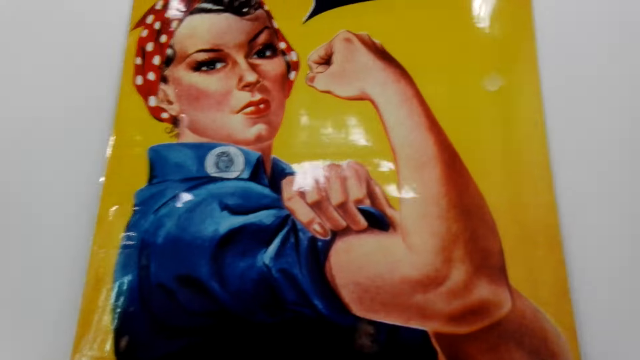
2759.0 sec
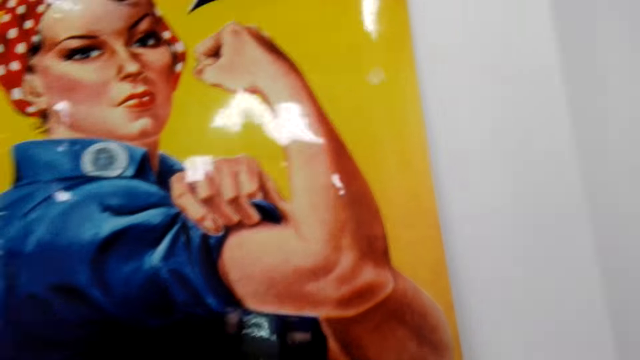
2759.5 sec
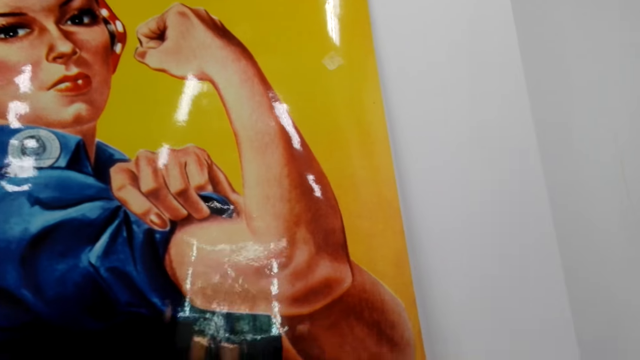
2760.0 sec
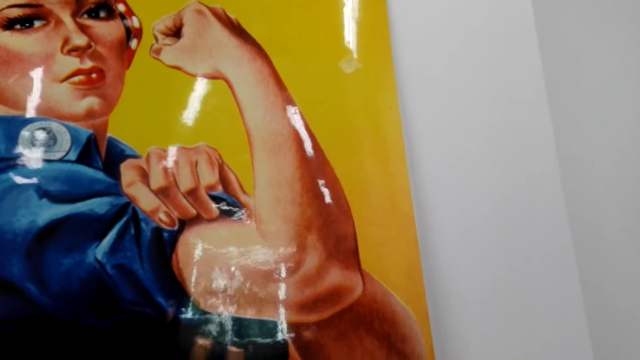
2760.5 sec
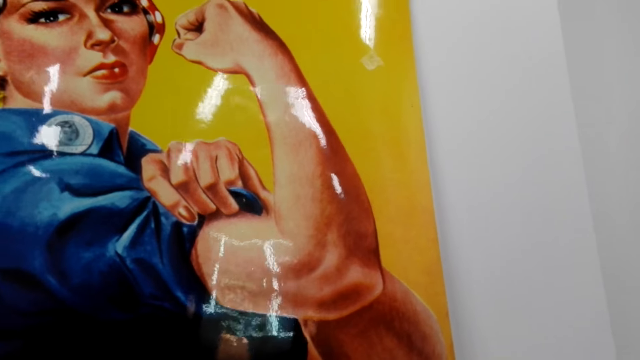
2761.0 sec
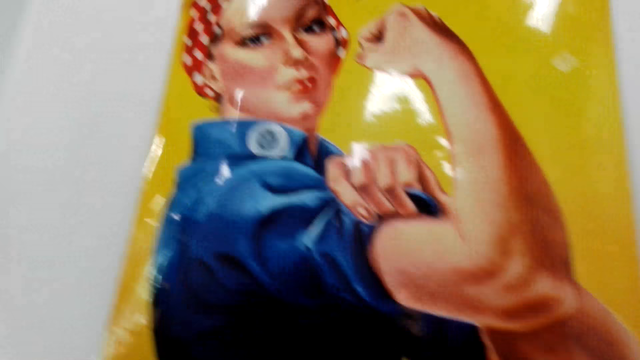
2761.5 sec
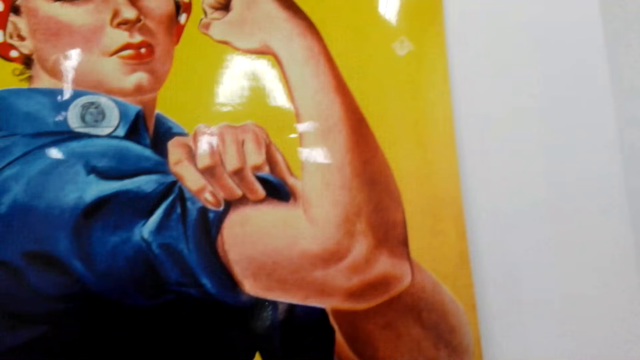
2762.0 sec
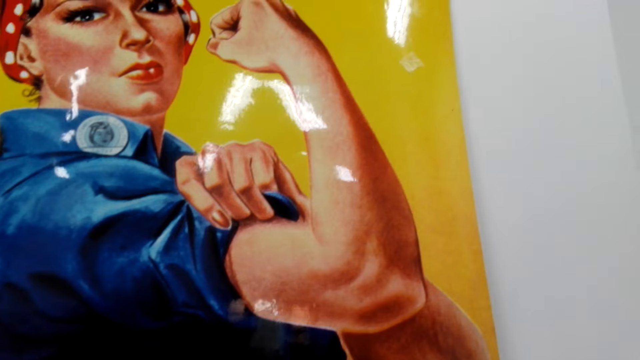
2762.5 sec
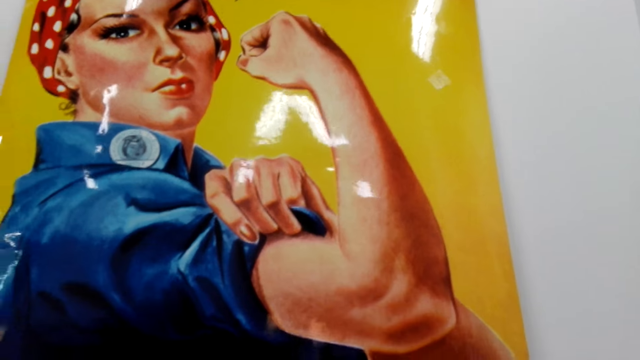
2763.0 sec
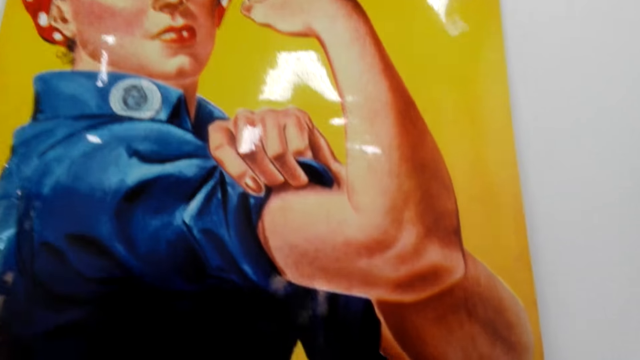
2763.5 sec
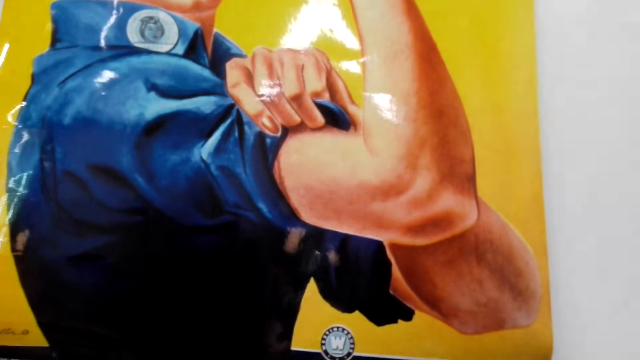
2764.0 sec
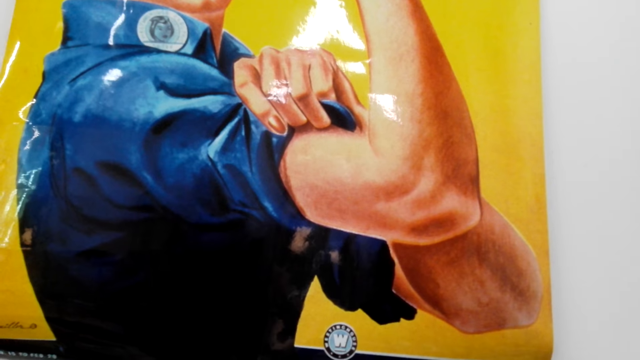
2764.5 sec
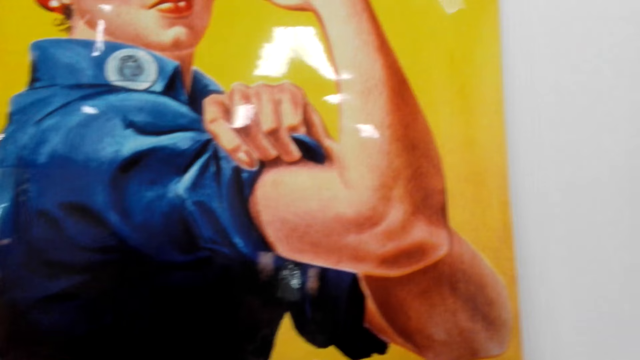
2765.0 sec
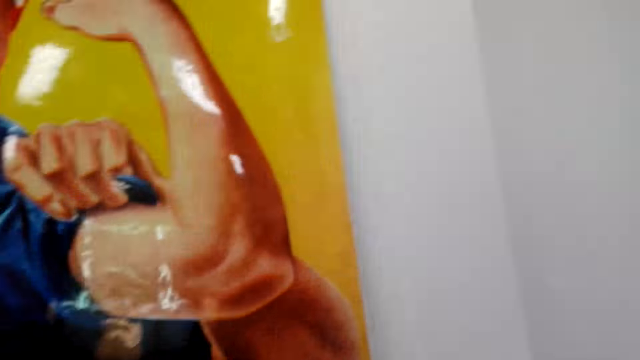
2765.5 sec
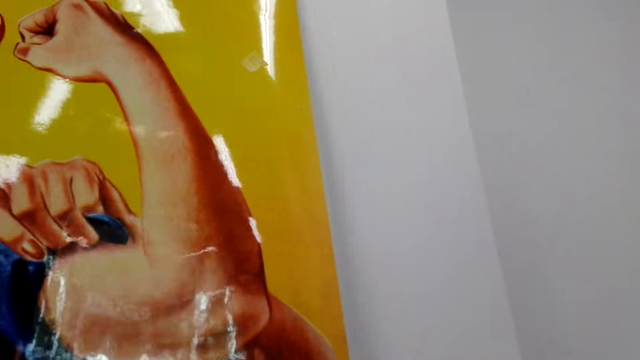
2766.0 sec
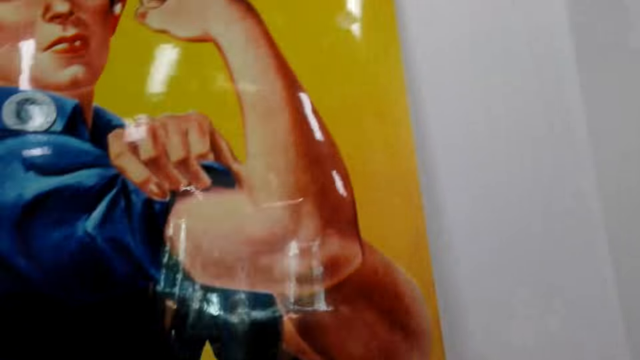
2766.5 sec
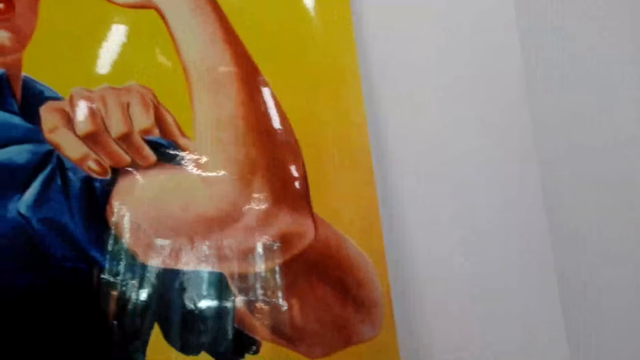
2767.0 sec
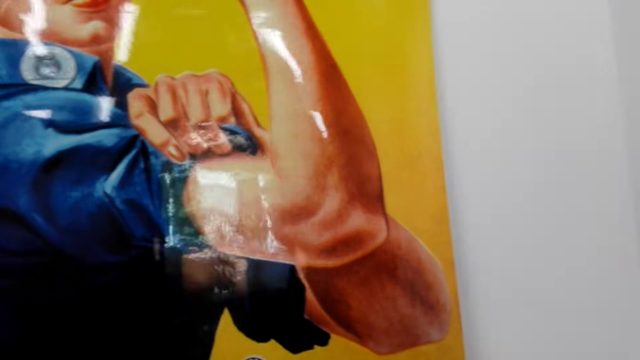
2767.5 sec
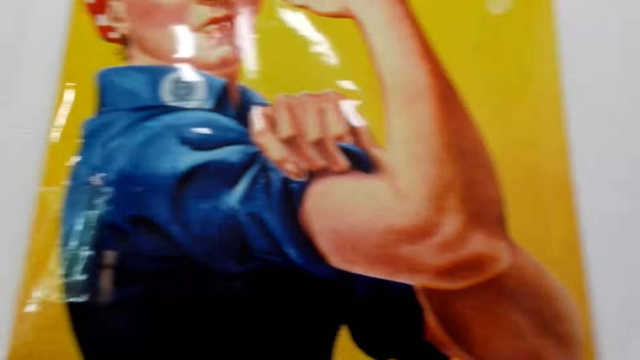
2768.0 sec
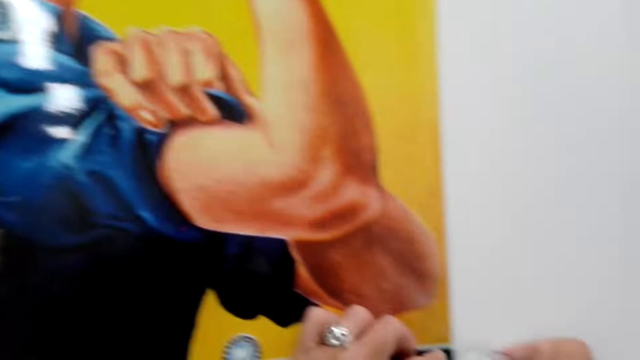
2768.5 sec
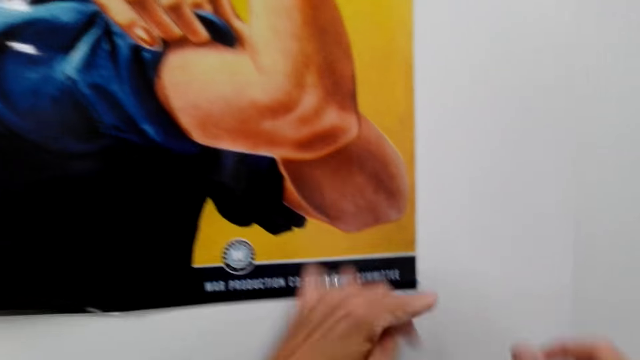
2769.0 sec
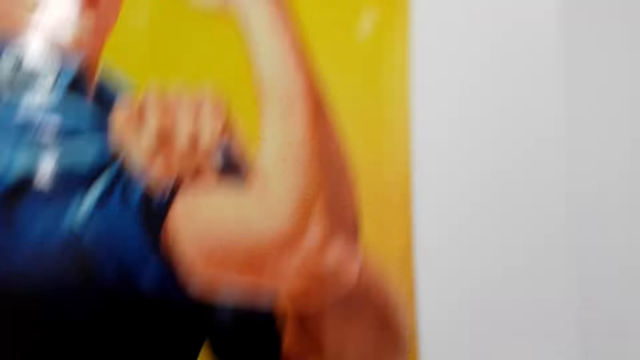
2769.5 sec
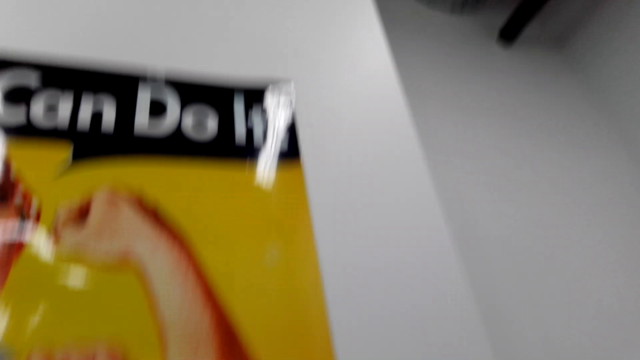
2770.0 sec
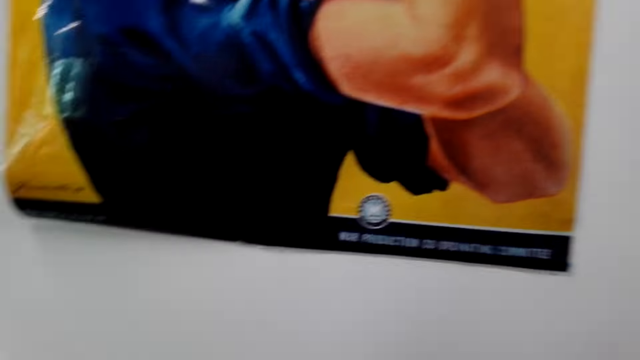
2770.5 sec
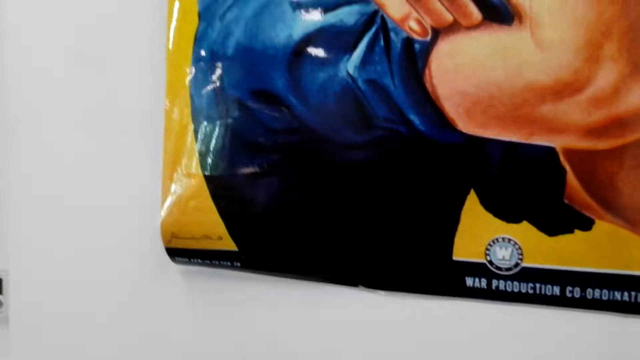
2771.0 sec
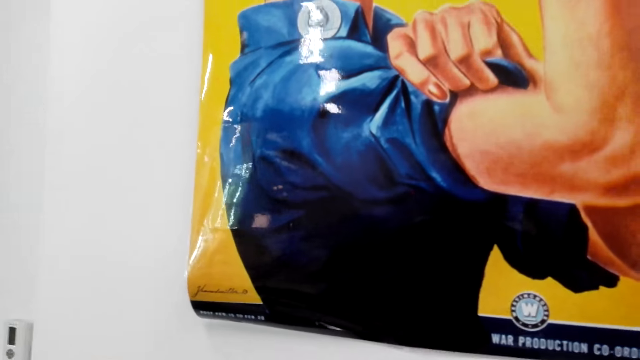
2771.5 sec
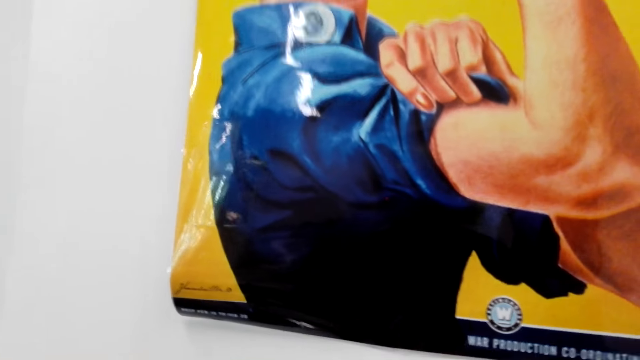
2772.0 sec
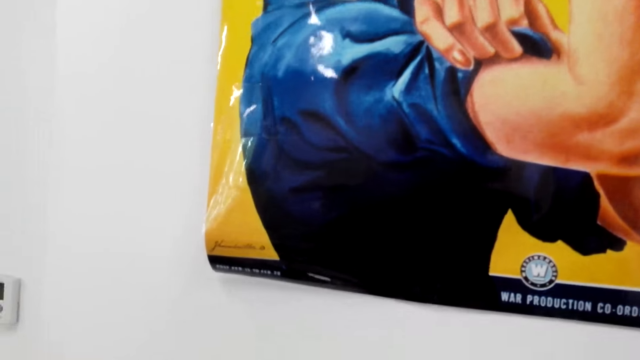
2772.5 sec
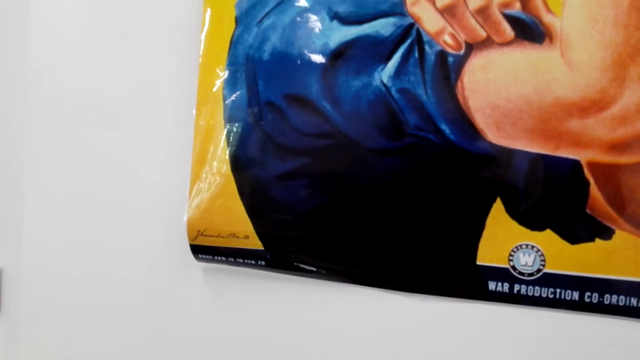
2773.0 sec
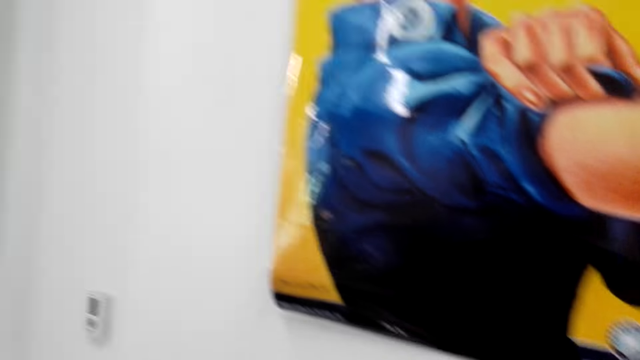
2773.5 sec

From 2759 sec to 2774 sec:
The camera wearer converses with a person. They stare at the chart on the wall. They converse. They pin the chart on the wall. They converse.

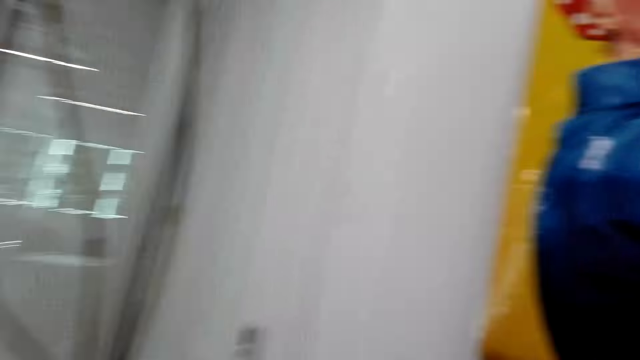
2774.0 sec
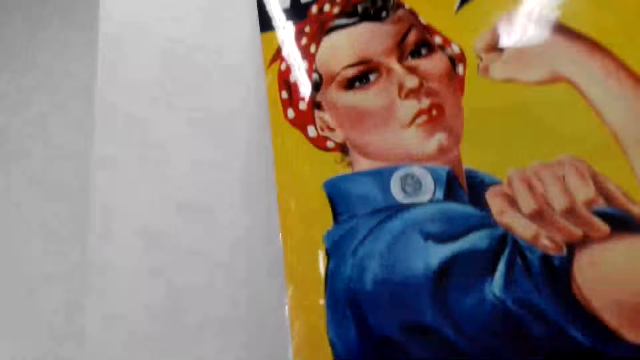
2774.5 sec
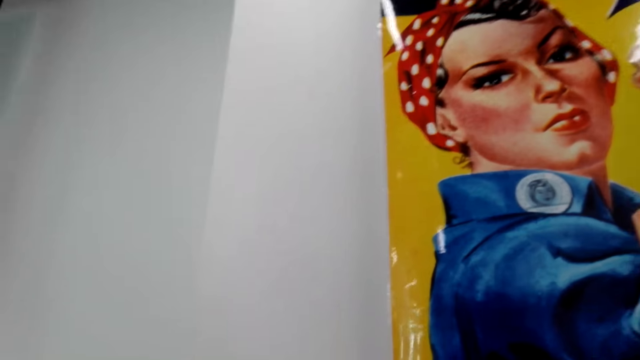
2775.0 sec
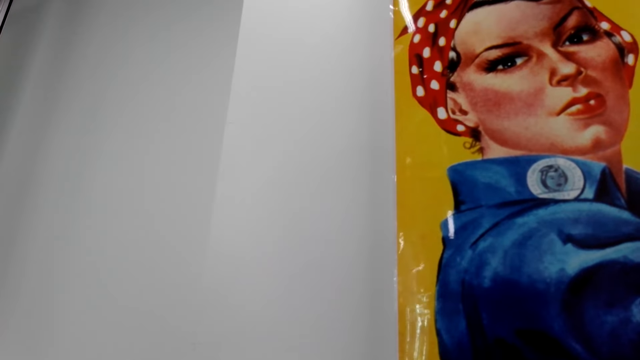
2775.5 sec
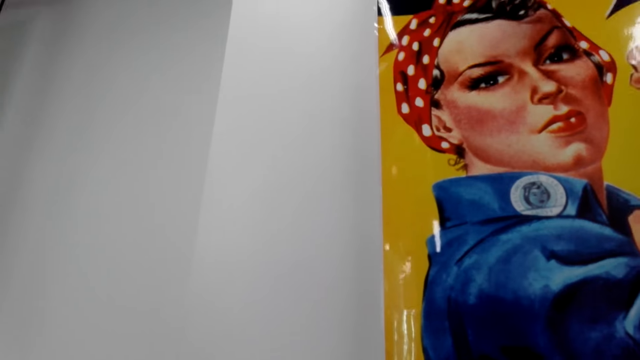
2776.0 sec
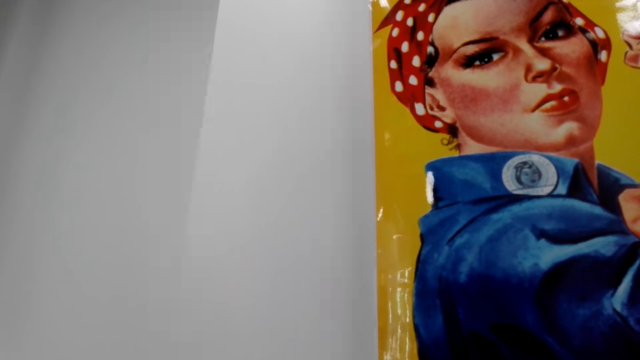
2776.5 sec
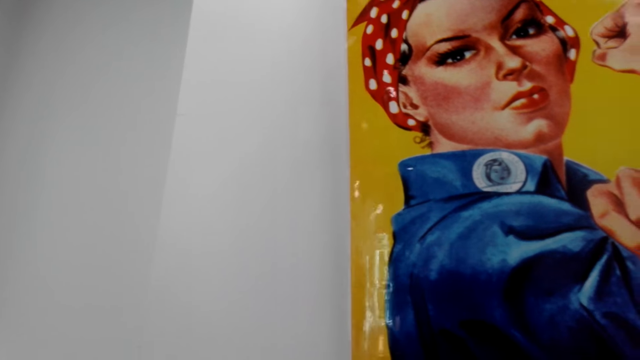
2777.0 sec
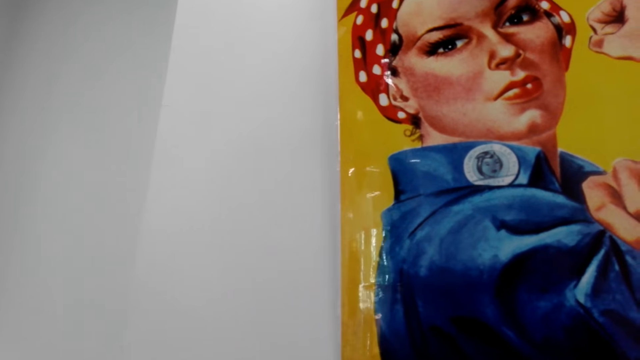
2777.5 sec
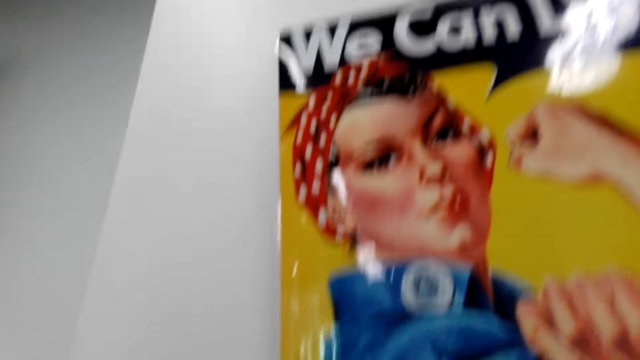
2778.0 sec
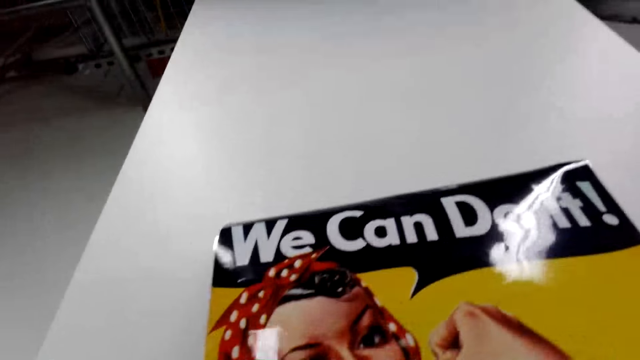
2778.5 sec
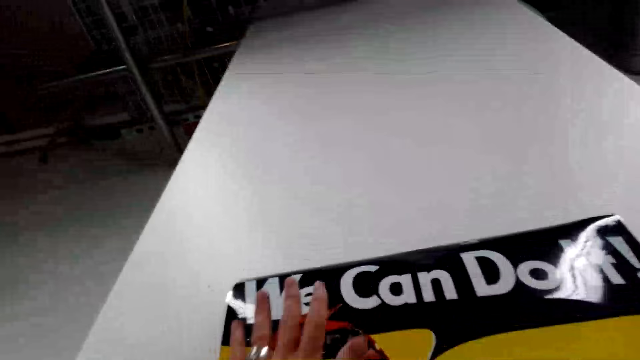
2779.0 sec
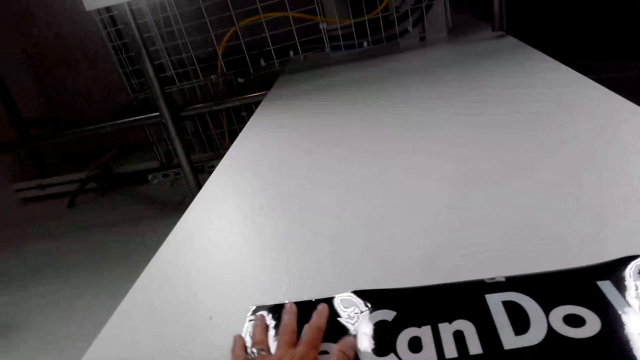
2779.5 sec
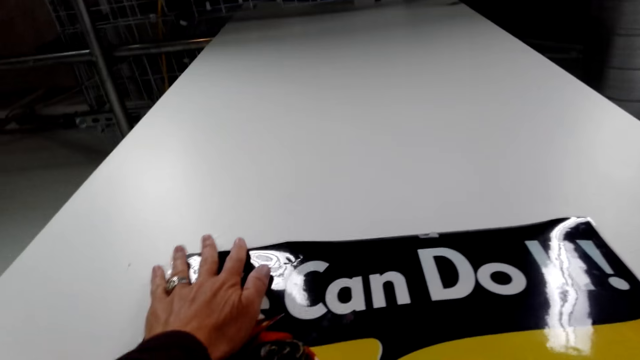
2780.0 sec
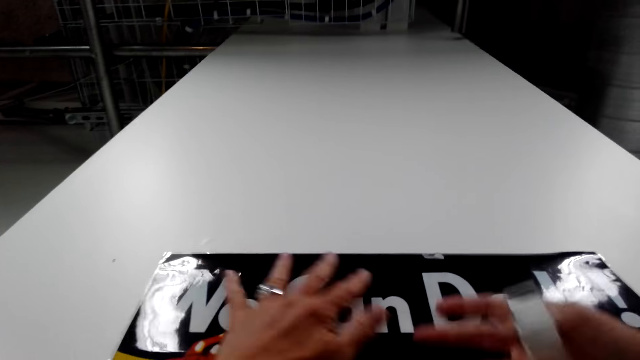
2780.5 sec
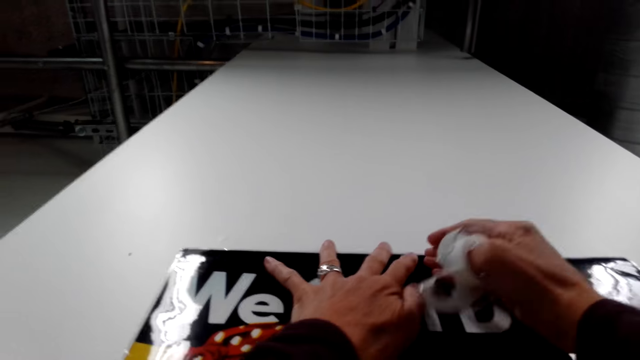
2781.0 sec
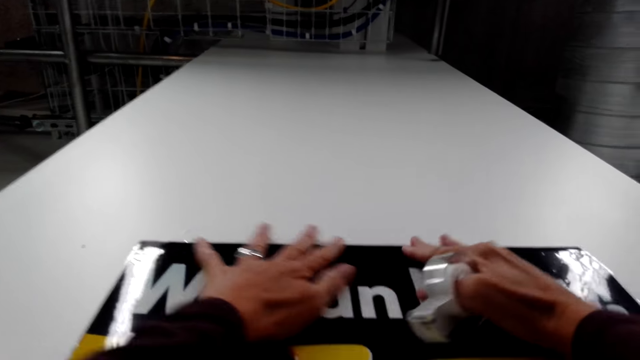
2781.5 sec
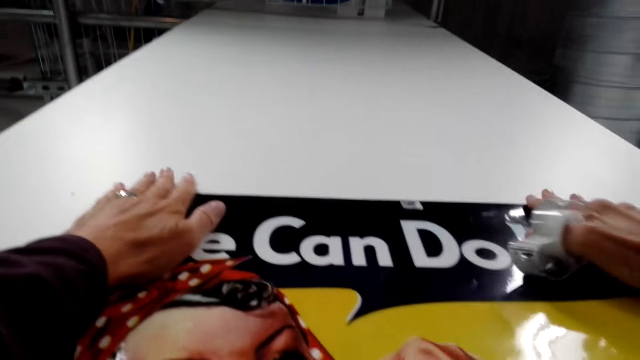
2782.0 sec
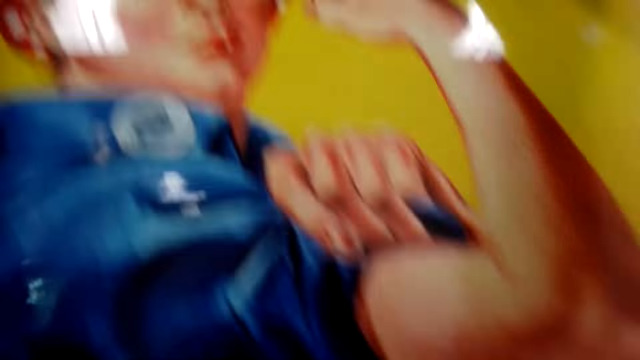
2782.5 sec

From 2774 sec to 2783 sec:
The camera wearer stares at the chart on the wall. They pin the chart on the wall.
